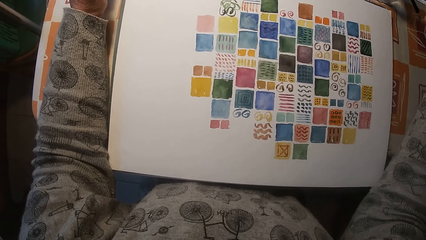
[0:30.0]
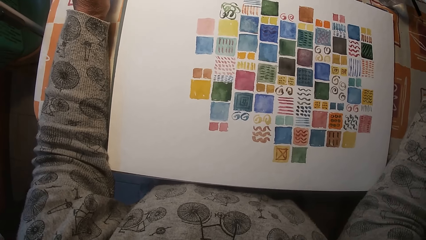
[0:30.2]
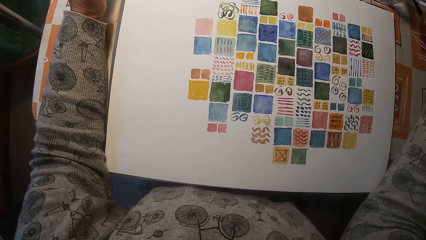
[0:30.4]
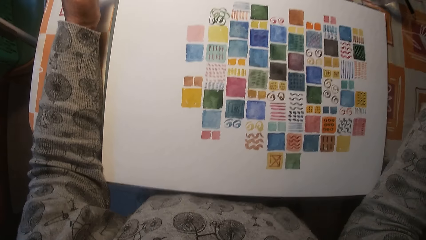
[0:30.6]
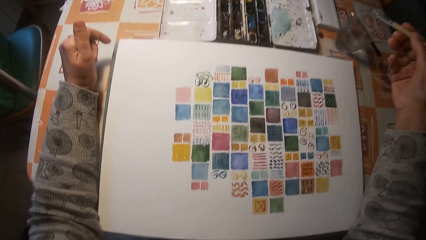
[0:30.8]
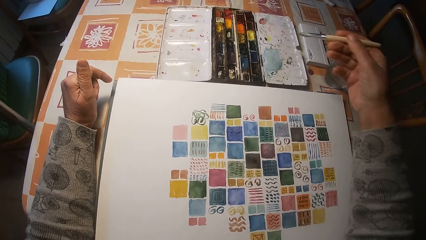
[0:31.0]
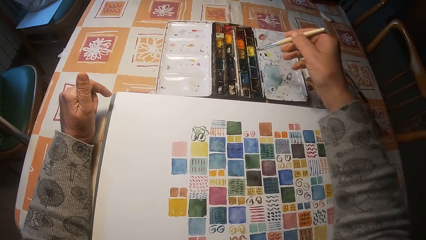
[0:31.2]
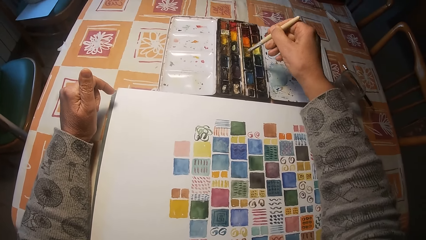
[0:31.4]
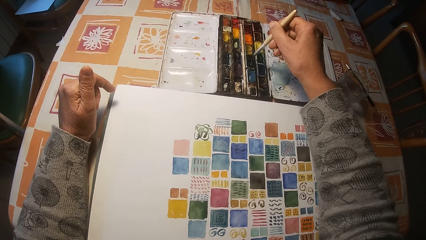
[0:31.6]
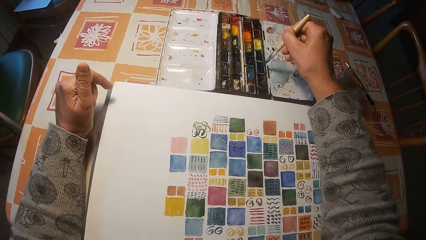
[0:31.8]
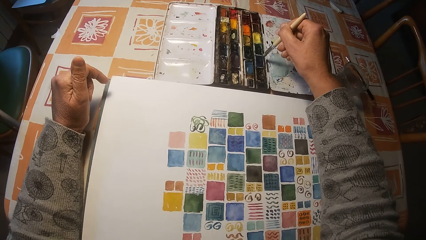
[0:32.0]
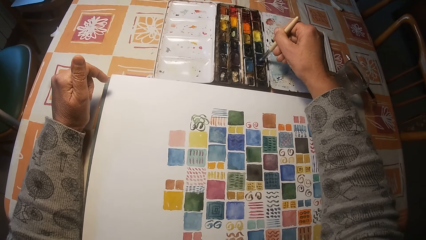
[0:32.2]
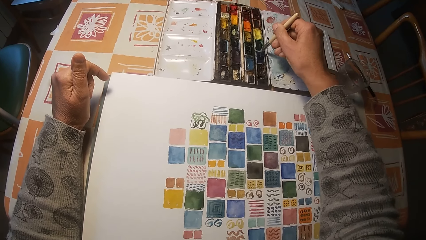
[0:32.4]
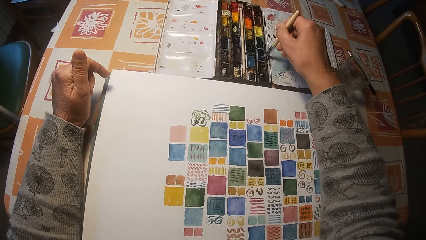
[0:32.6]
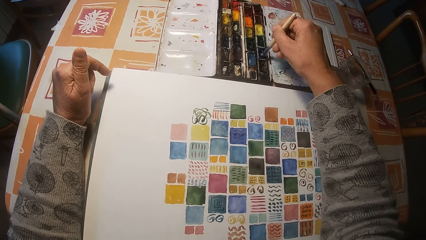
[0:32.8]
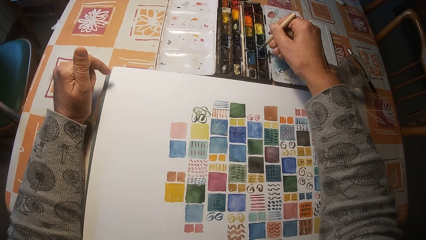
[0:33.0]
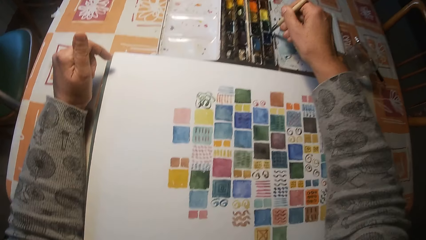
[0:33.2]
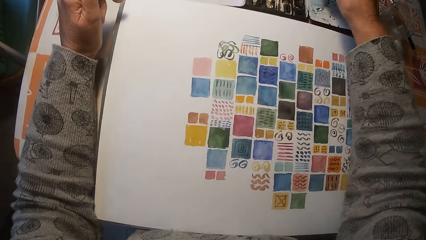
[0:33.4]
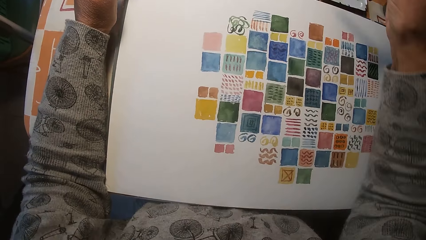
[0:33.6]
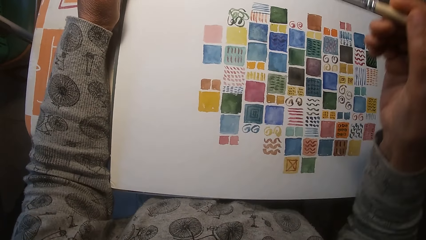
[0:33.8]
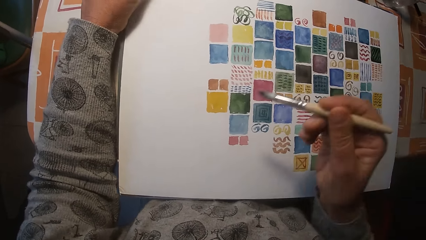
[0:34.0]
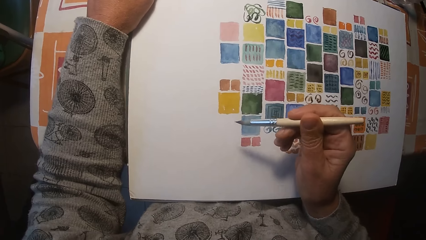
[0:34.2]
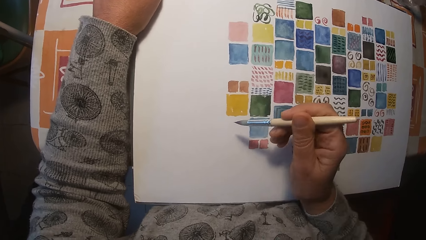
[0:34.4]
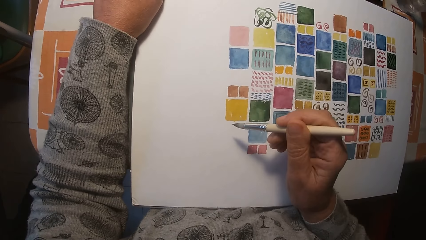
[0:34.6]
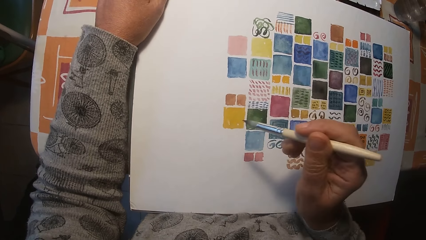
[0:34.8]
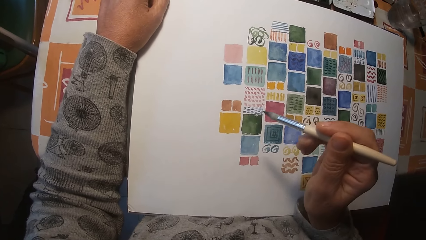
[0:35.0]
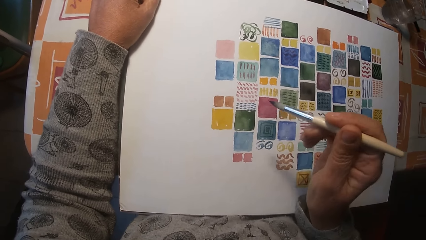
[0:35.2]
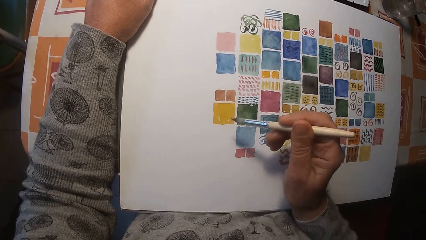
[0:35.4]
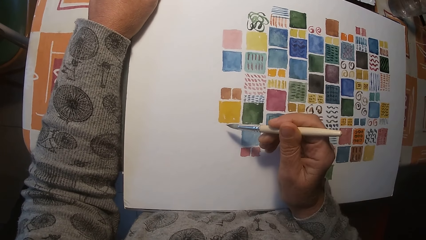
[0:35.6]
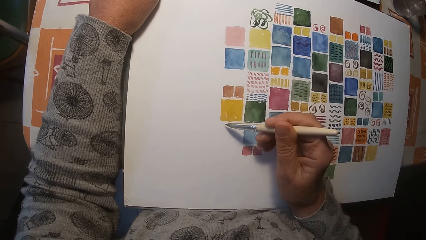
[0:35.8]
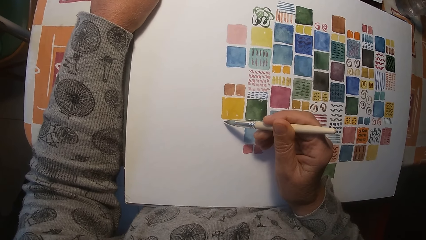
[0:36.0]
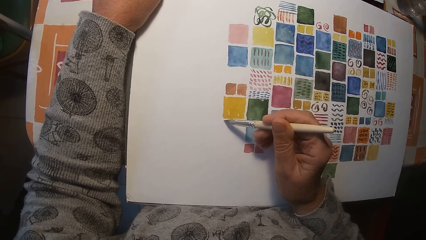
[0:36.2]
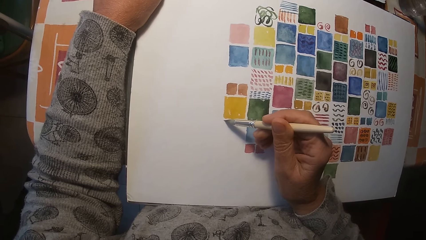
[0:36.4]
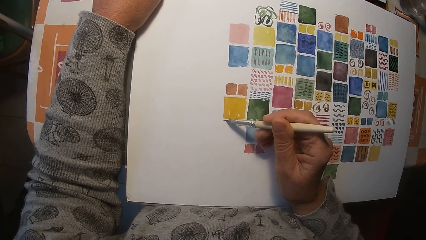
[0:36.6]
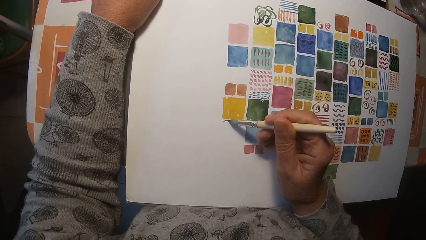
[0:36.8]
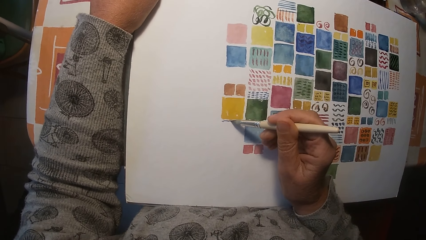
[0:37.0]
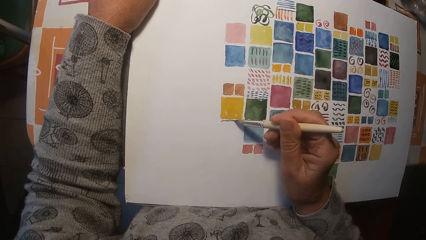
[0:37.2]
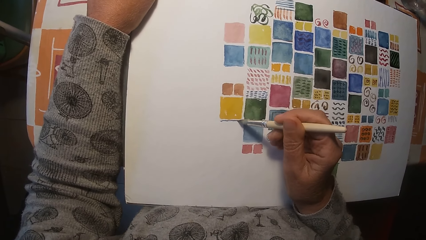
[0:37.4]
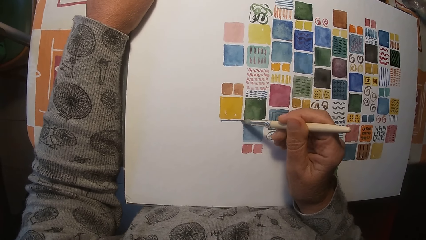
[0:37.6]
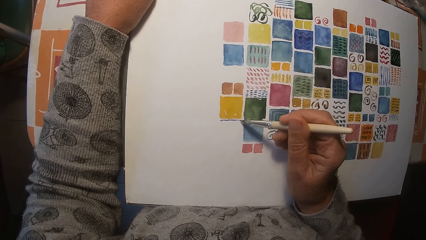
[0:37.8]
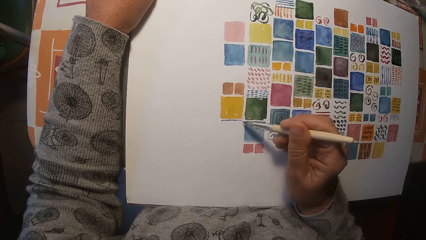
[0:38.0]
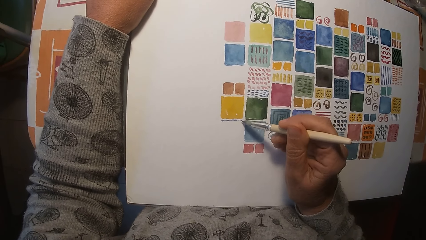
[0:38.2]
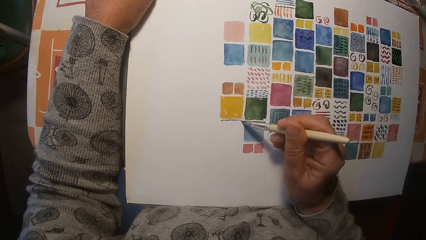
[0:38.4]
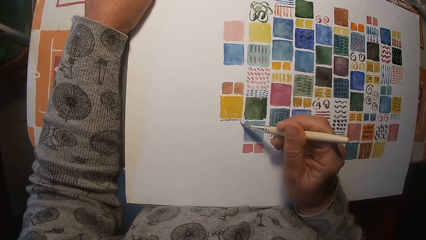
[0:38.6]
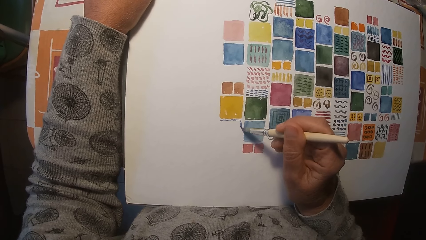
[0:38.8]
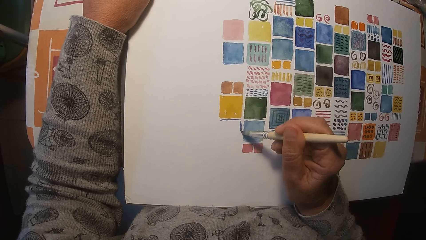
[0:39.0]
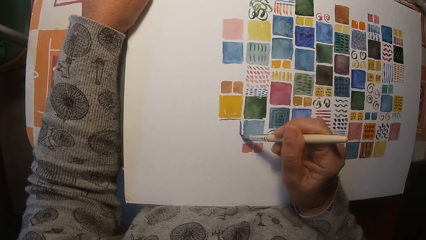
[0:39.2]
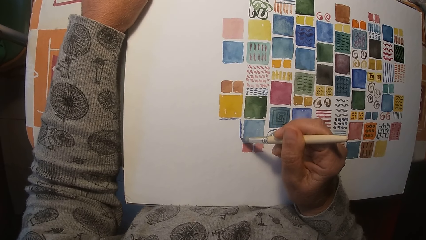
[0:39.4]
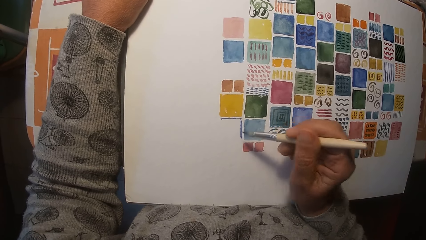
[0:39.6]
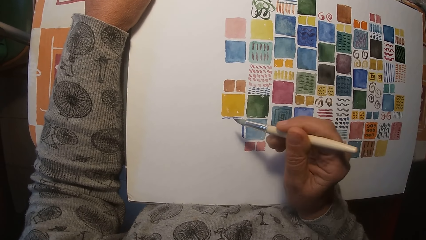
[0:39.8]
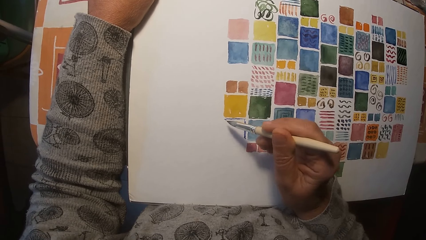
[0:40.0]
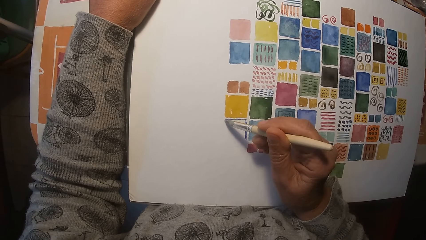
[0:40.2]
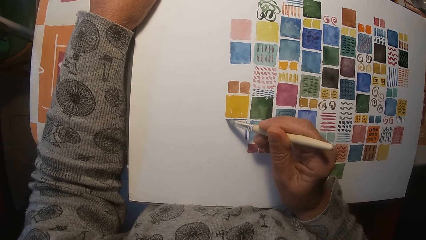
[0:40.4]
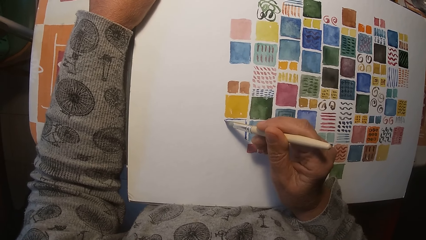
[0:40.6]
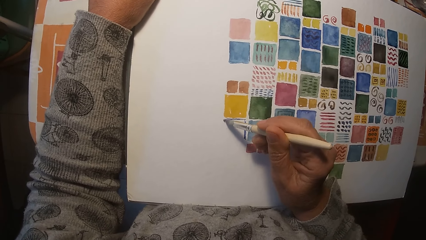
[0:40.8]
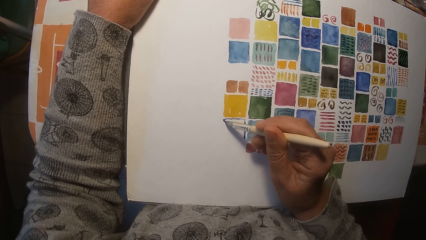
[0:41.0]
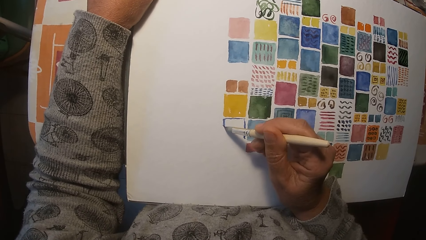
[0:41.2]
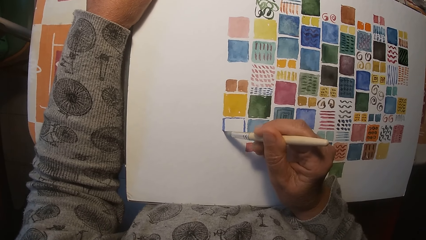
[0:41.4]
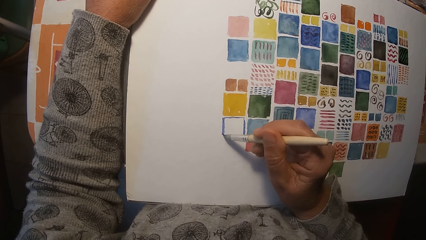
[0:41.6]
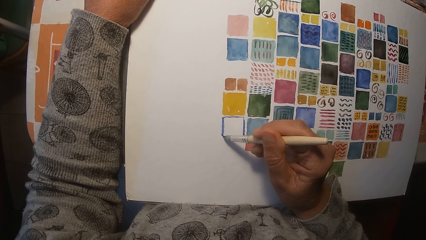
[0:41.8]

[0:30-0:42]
The camera wearer dips the paint brush in his right hand in a paint palette on the table. He draws on the paper on the table with the paint brush in his right hand.

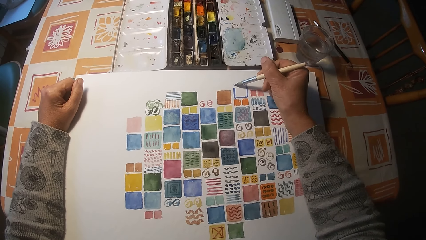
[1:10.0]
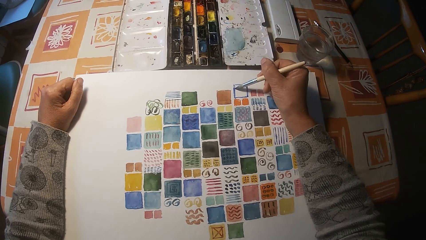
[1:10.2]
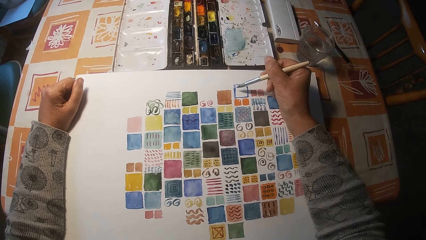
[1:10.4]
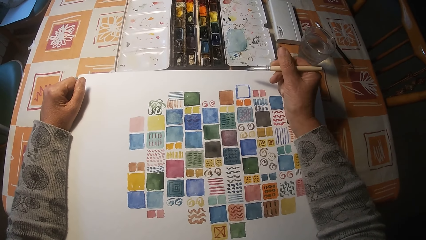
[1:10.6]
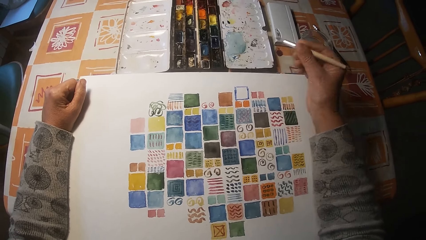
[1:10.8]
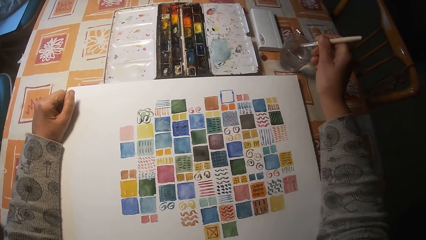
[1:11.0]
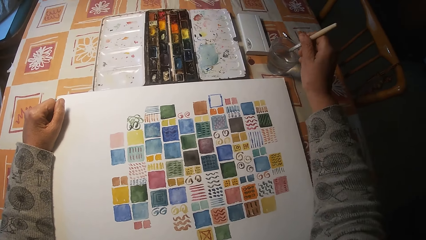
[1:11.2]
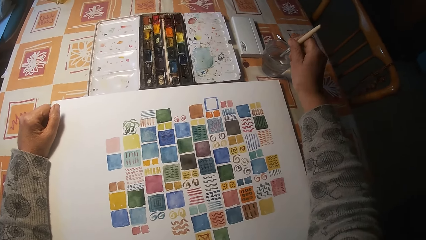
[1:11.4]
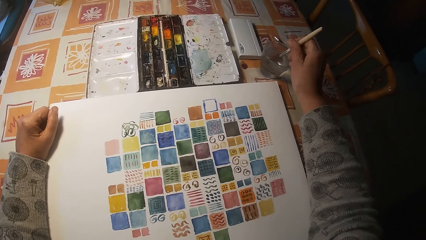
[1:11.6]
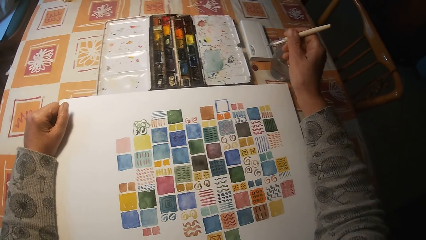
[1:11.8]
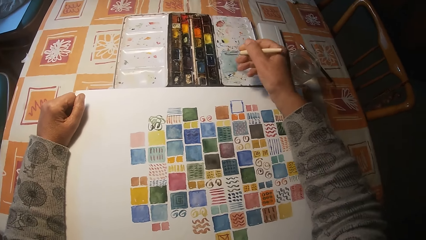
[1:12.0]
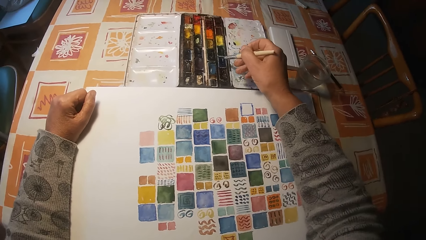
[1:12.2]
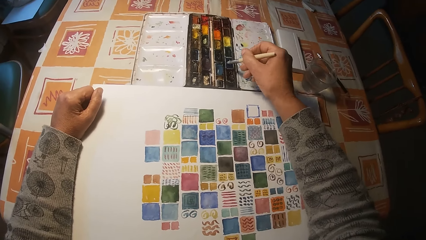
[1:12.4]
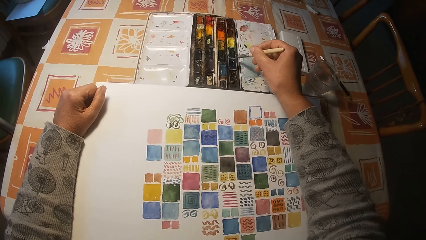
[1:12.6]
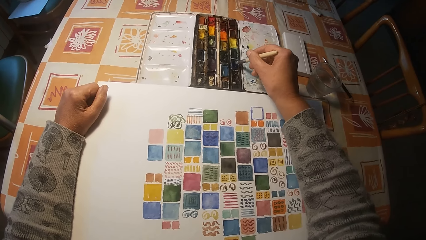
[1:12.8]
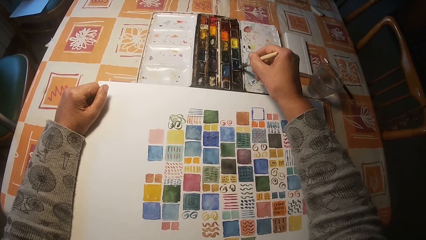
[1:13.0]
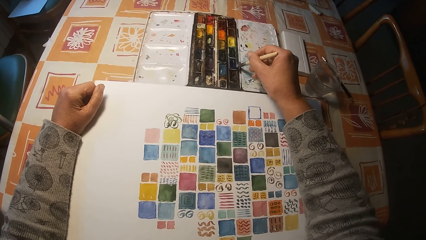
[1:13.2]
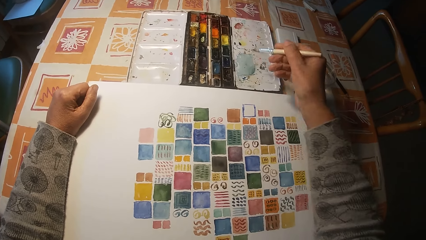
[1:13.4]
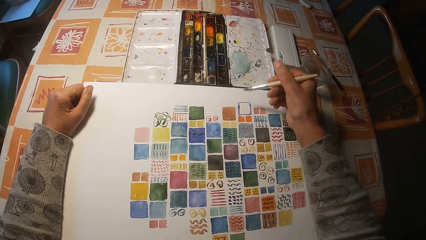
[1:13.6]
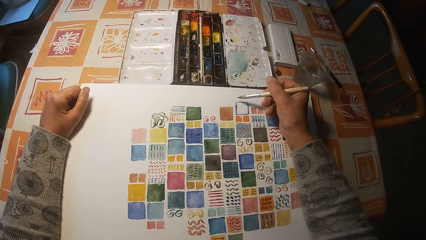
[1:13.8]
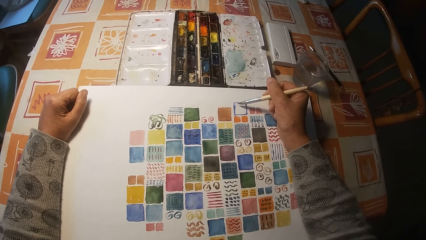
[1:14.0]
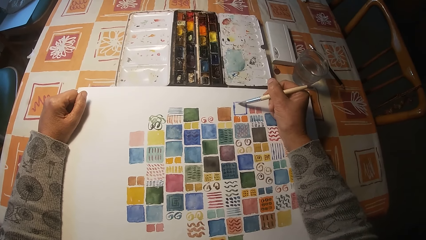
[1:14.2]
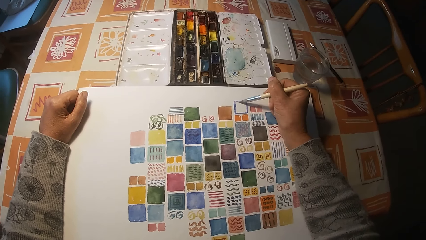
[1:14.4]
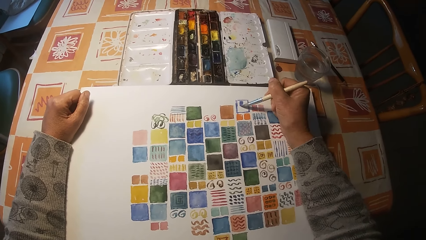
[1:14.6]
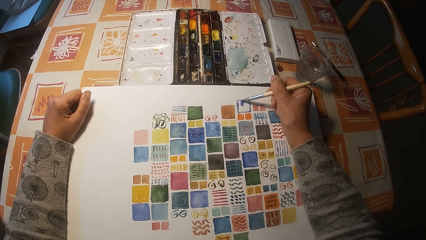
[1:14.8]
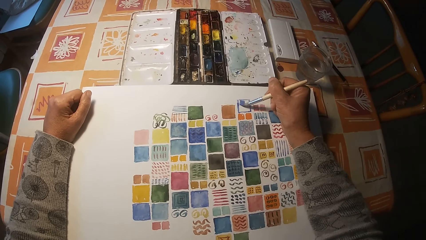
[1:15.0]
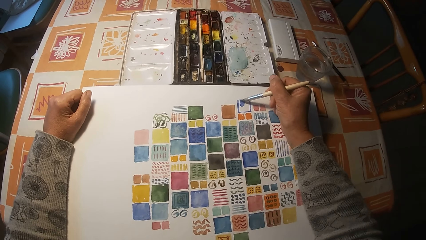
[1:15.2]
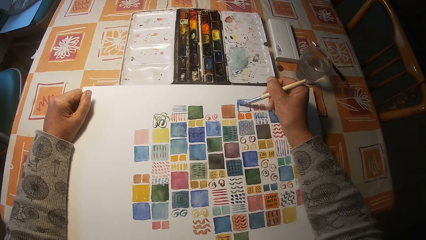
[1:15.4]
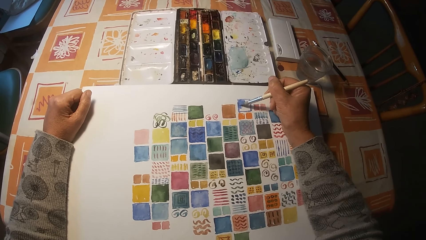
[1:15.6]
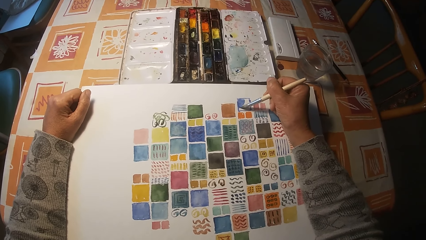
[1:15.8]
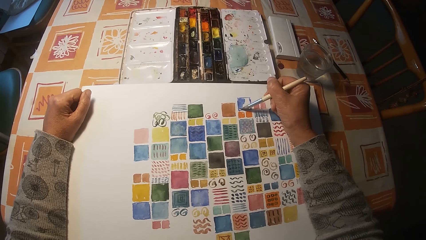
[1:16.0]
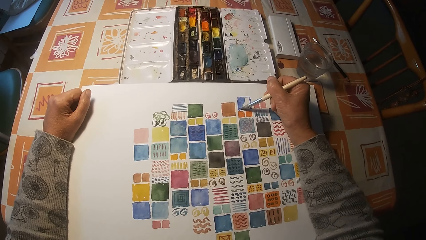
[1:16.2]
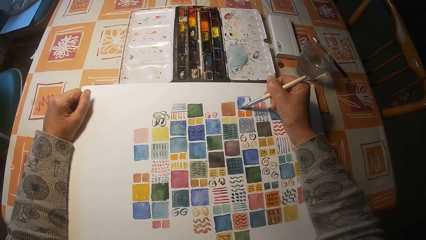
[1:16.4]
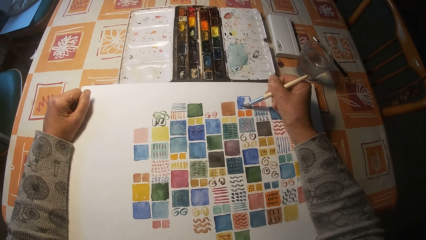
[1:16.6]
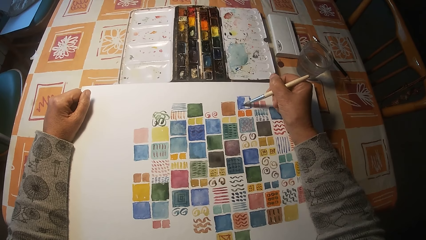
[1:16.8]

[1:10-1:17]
The camera wearer dips the paint brush in his right hand in the cup on the table. He dips the paint brush in his right hand in the paint palette on the table. He draws on the paper on the table with the paint brush in his right hand.
